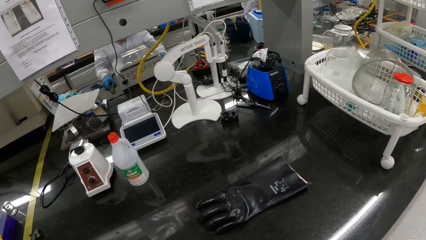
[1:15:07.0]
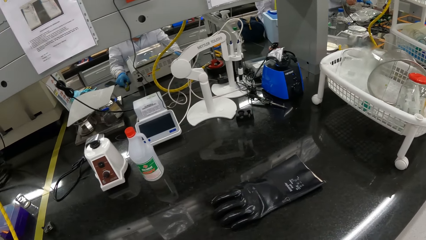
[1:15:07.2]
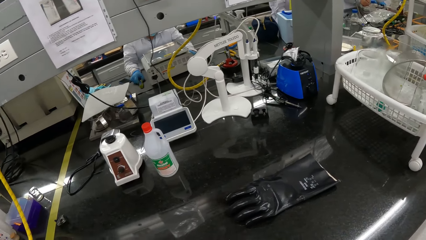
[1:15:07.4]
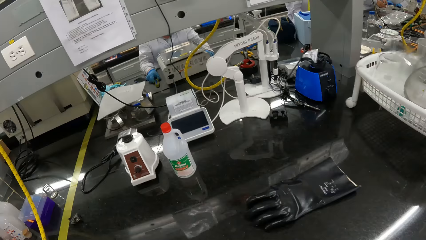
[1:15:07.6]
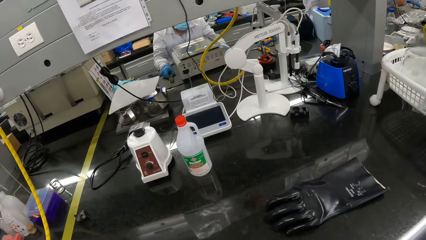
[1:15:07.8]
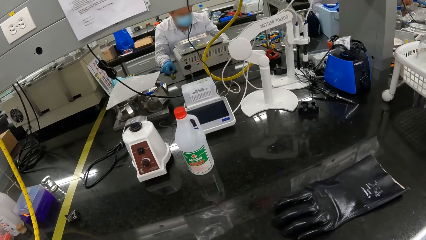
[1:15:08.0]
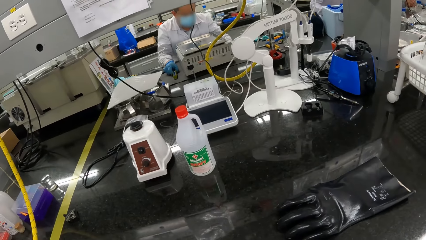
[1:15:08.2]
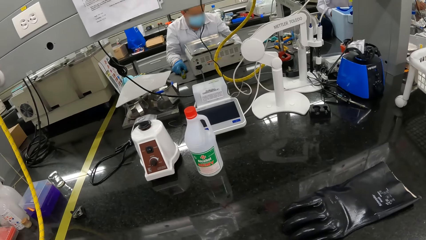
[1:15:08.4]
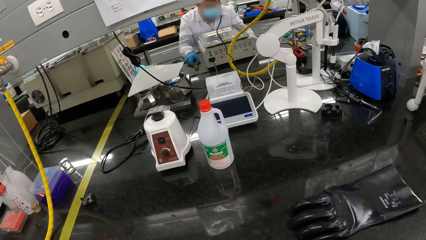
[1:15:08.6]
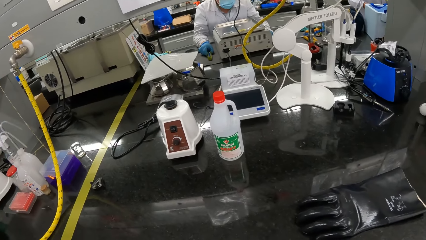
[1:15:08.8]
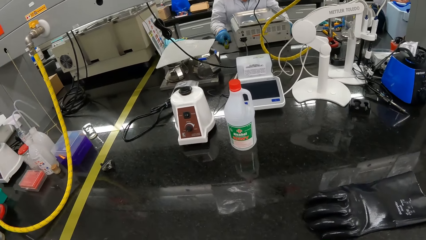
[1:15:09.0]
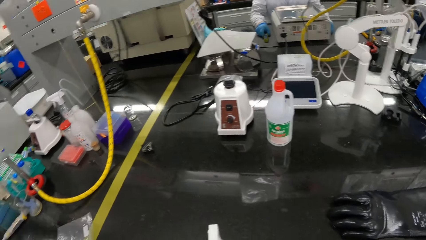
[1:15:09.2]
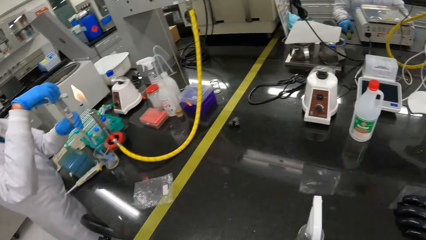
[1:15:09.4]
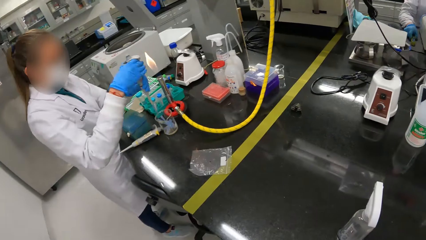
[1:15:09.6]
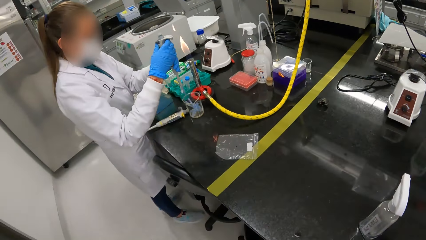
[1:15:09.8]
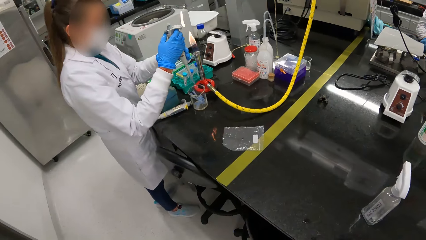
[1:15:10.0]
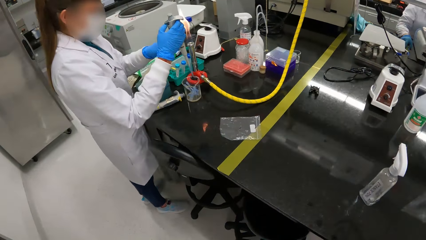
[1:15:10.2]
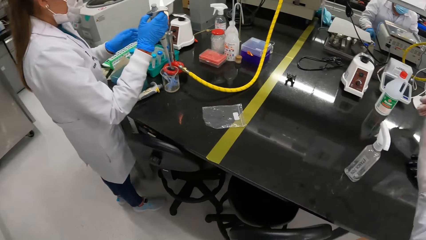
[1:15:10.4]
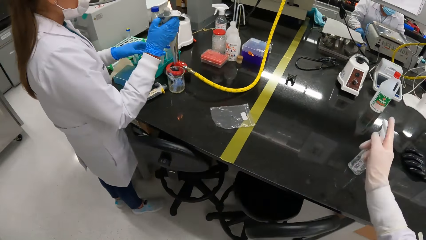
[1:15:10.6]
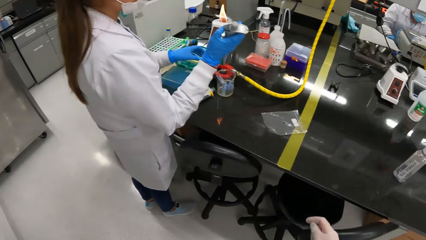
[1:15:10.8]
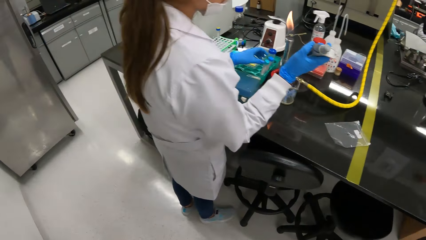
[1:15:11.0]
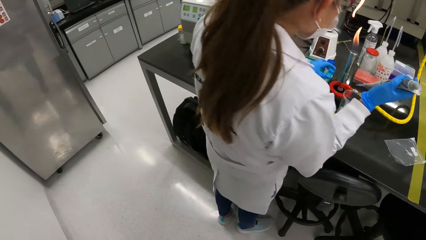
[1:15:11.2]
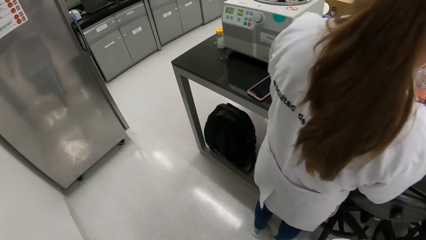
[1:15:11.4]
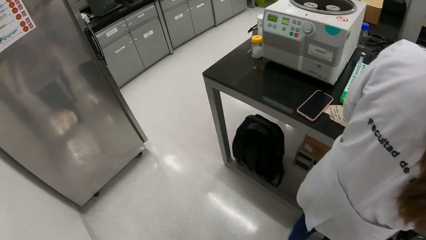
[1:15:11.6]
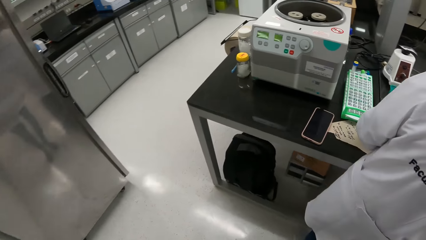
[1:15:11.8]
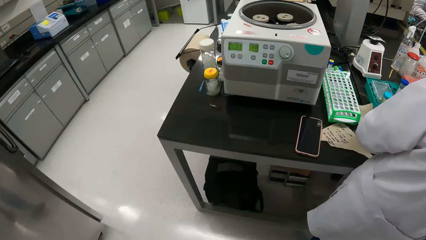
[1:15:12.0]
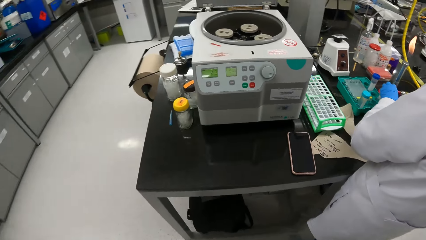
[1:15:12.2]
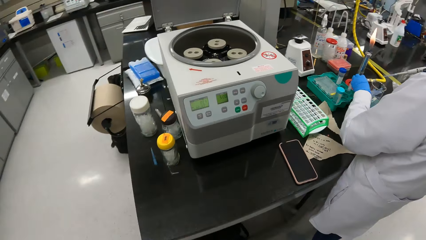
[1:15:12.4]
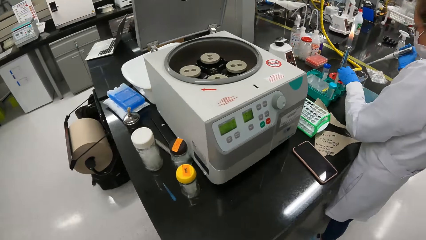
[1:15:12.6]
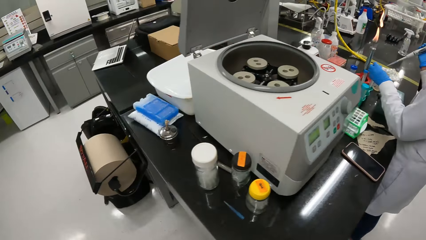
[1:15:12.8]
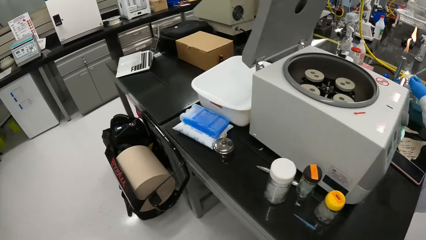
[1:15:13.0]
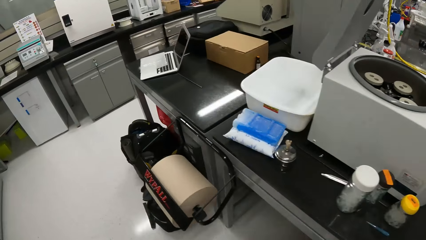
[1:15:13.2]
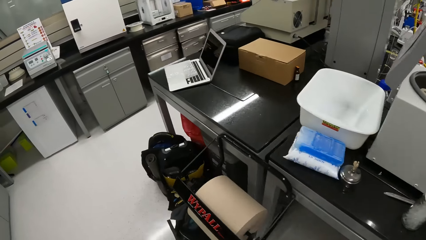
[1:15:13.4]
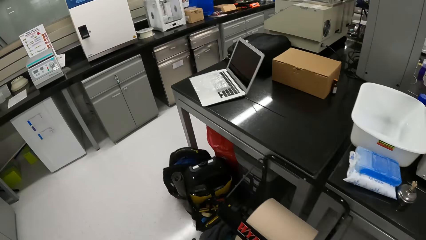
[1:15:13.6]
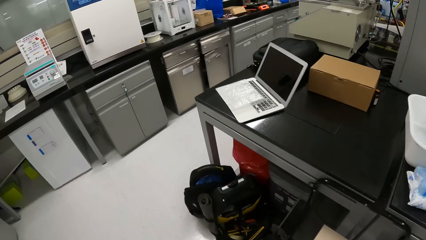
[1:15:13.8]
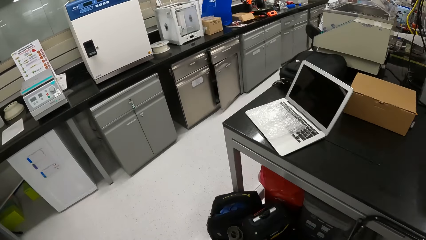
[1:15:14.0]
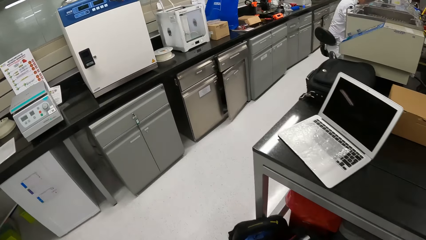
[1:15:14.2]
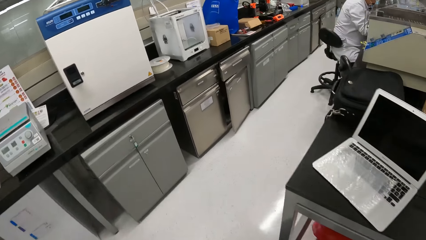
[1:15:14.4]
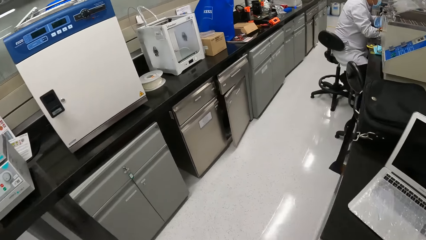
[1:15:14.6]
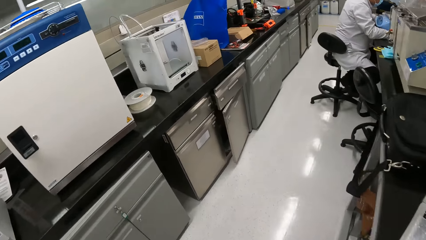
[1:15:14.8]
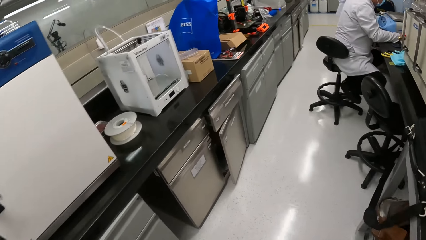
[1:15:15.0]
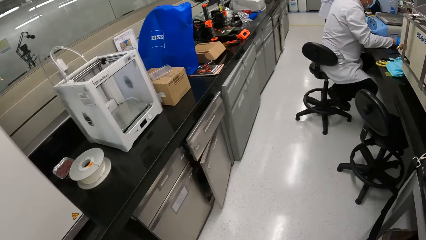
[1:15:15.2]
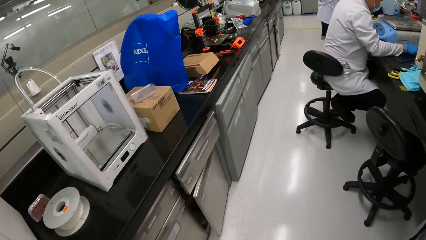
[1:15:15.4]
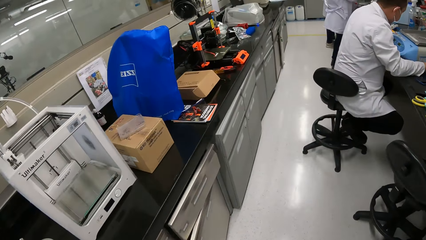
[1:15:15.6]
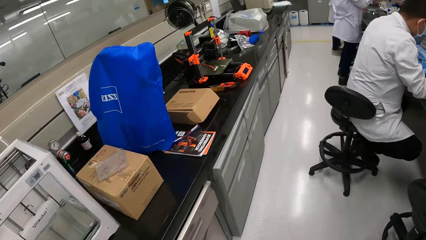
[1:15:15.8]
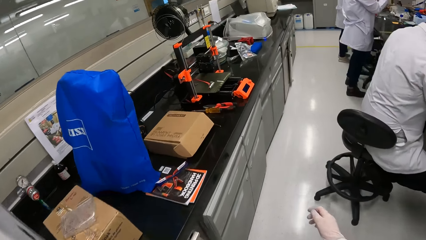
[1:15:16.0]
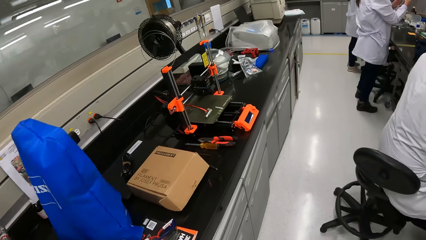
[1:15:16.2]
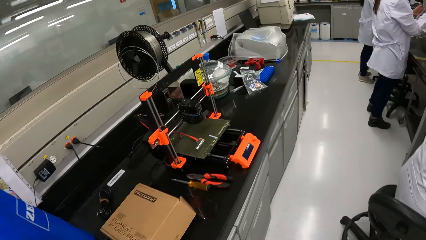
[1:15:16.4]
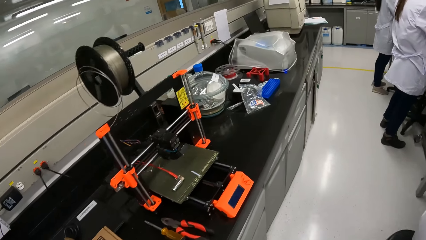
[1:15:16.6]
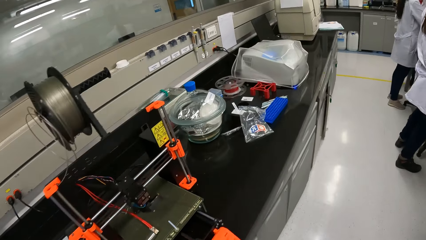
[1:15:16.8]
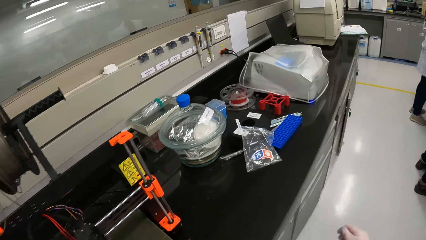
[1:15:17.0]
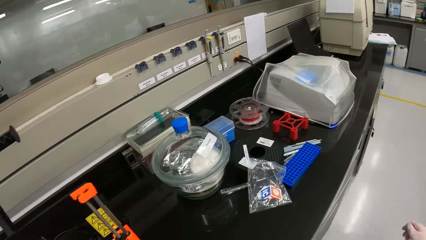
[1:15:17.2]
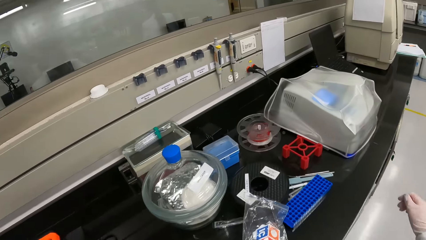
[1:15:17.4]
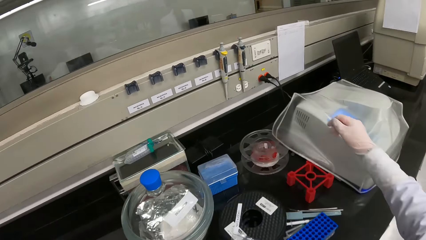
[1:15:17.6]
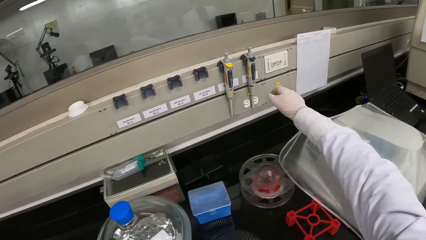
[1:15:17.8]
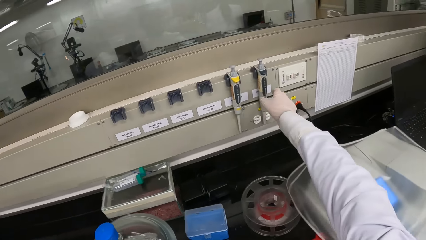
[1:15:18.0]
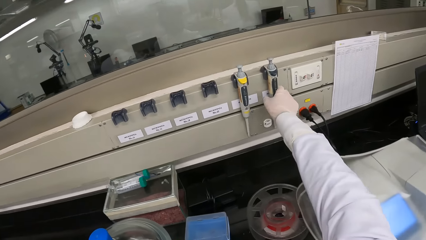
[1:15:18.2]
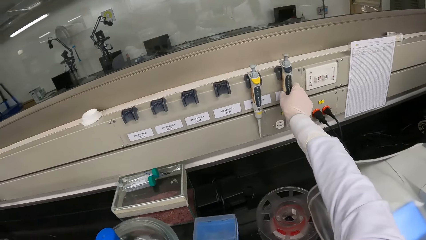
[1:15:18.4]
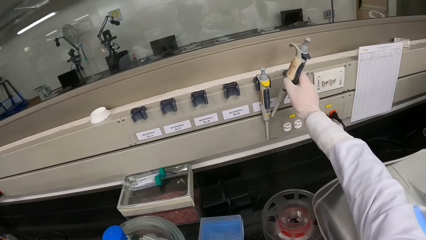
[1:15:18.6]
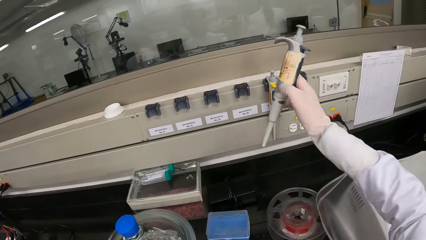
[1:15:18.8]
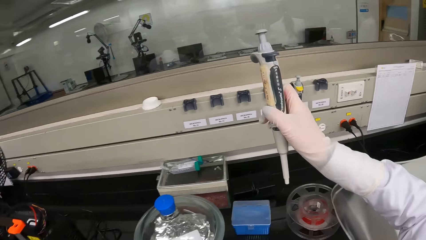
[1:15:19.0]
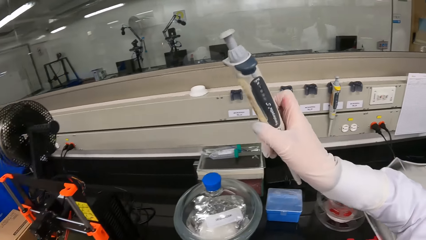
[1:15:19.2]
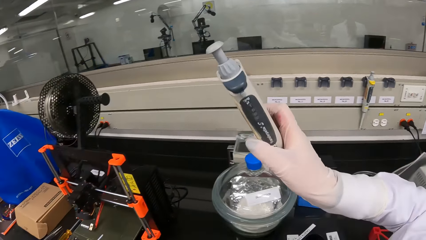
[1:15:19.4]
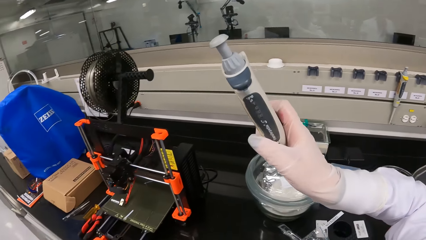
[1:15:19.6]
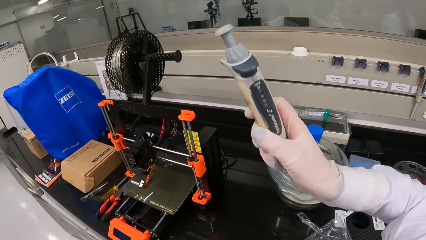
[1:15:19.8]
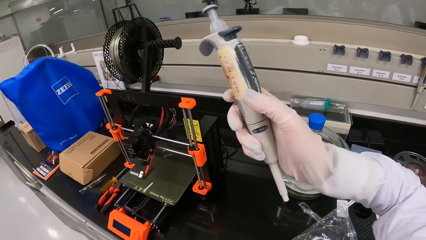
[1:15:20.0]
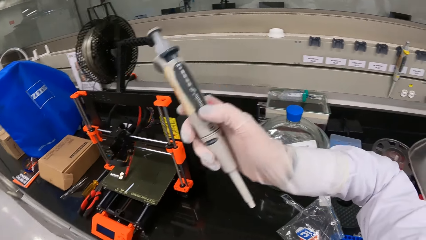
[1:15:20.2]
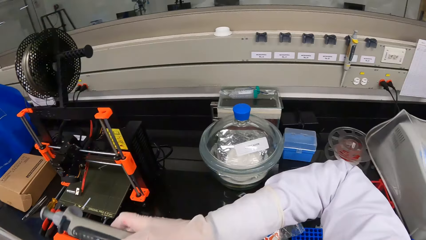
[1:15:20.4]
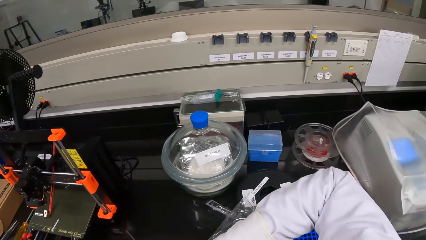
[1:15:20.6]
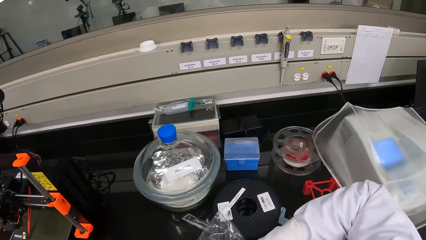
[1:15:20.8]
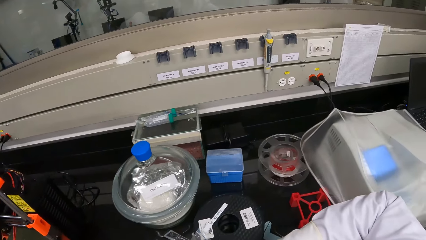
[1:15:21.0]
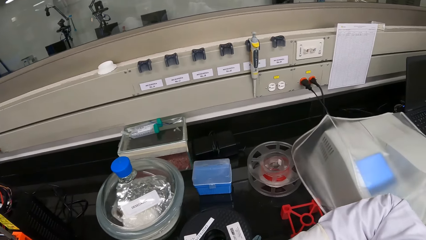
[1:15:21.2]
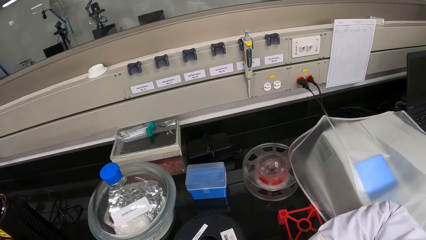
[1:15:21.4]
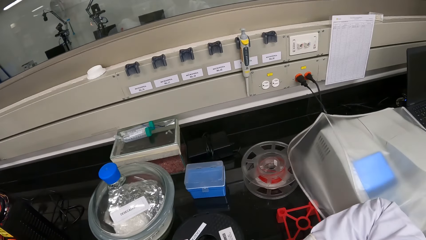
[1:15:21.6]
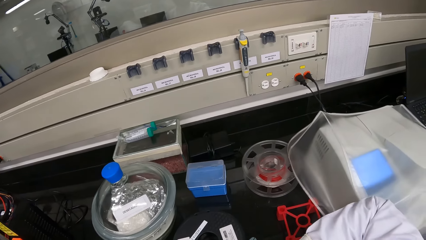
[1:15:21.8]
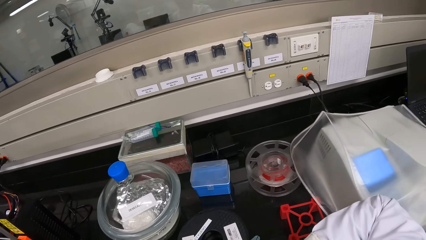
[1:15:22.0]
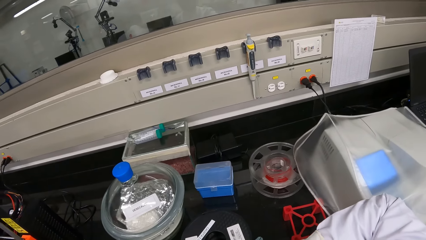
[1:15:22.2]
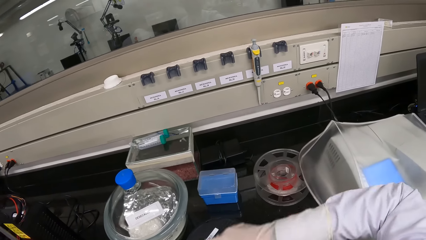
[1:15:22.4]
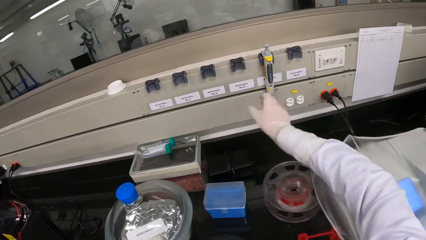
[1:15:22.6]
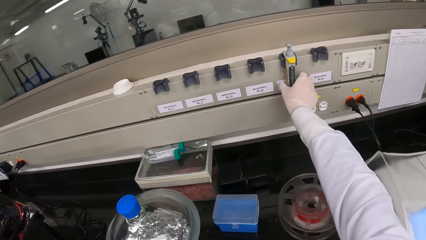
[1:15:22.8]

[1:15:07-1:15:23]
The camera wearer lowers her right hand. She walks past the woman. She walks around the laboratory. She walks past the man. She picks up a micropipette or pipette from a wall of a laboratory cabinet with her right hand. She stares at the pipette in her hand. She turns the micropipette with her right hand. She passes the micropipette to her left hand. She looks at the other pipette on the wall.
